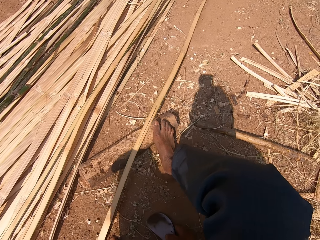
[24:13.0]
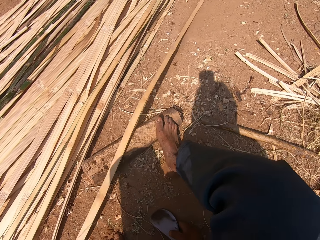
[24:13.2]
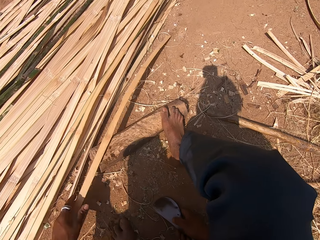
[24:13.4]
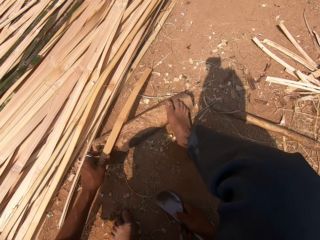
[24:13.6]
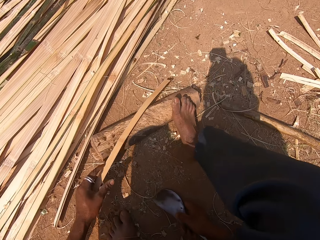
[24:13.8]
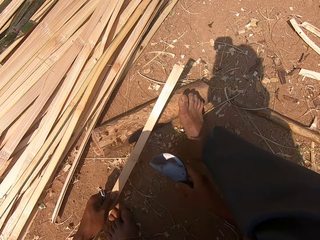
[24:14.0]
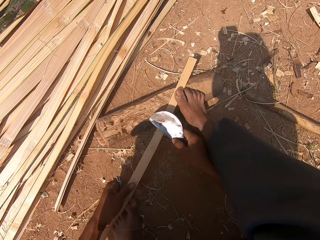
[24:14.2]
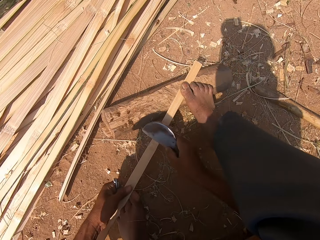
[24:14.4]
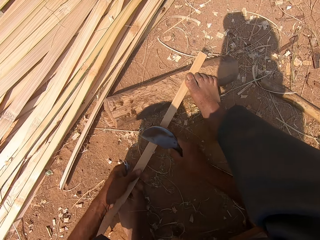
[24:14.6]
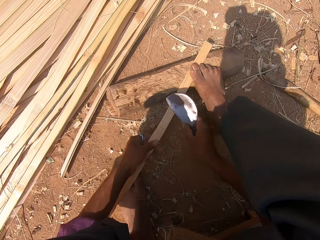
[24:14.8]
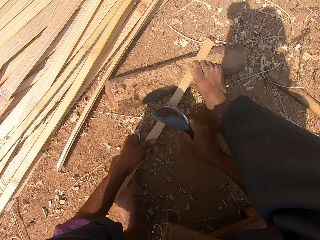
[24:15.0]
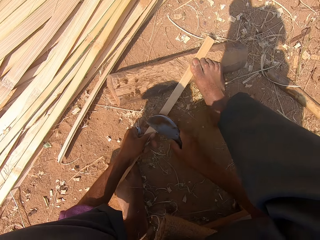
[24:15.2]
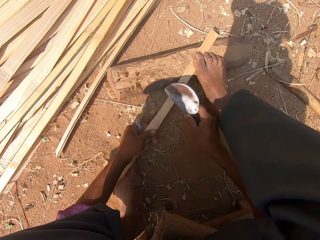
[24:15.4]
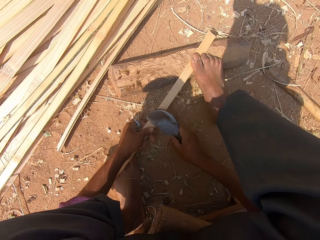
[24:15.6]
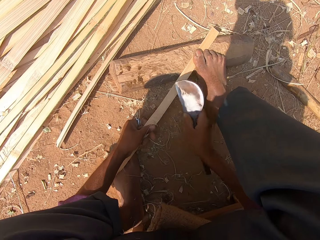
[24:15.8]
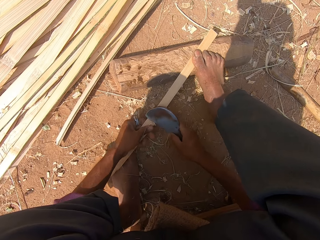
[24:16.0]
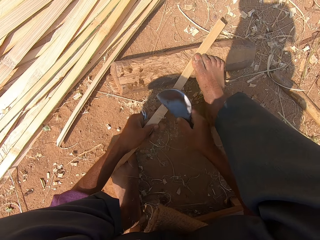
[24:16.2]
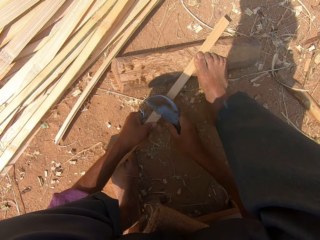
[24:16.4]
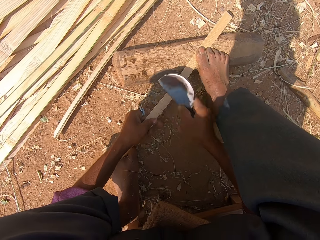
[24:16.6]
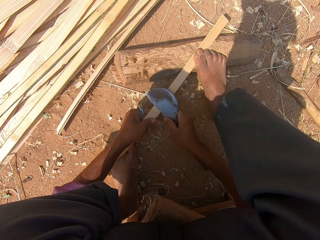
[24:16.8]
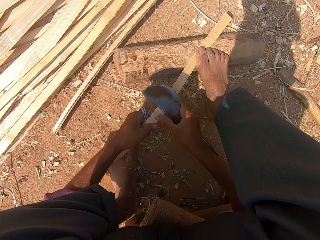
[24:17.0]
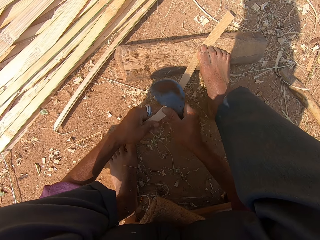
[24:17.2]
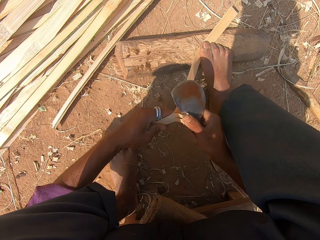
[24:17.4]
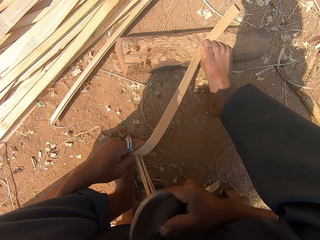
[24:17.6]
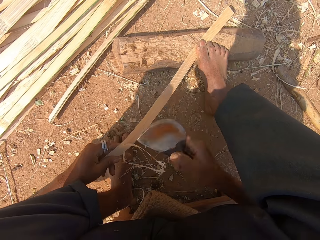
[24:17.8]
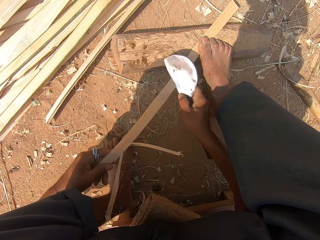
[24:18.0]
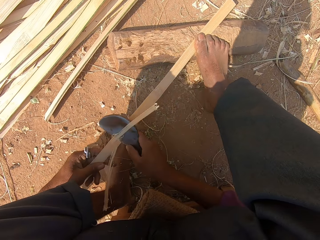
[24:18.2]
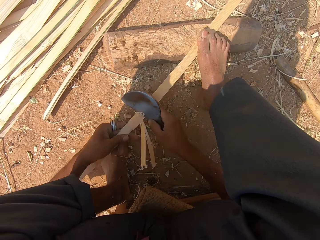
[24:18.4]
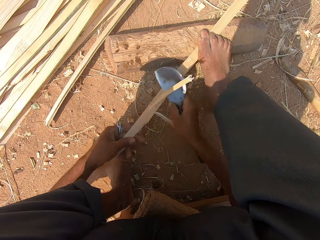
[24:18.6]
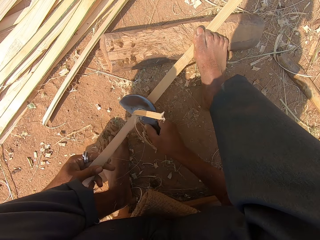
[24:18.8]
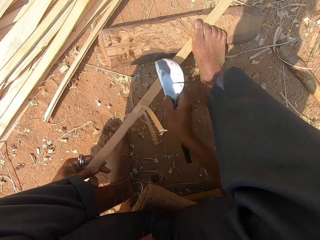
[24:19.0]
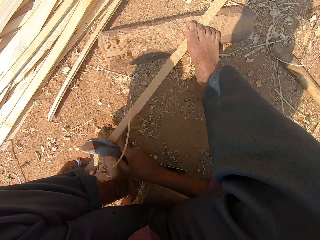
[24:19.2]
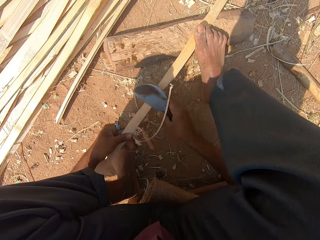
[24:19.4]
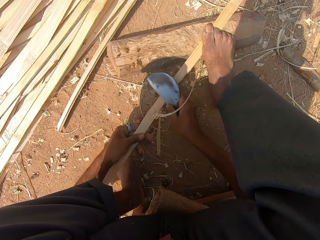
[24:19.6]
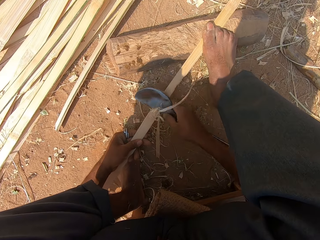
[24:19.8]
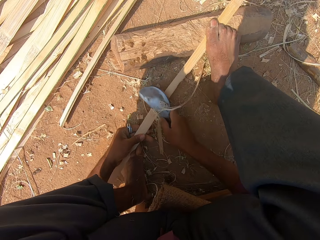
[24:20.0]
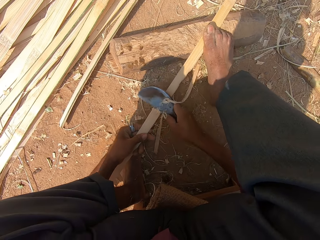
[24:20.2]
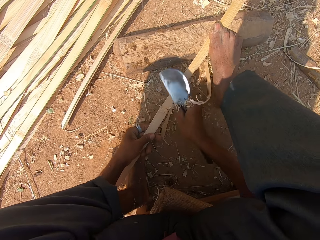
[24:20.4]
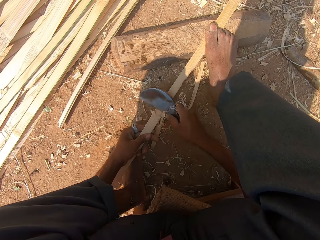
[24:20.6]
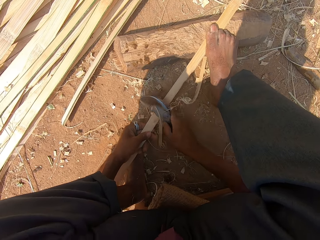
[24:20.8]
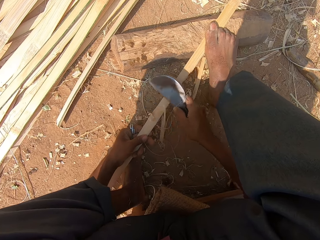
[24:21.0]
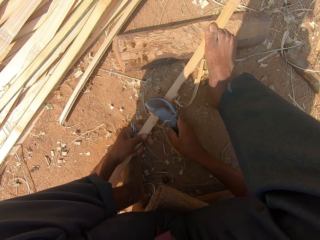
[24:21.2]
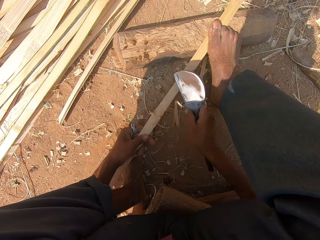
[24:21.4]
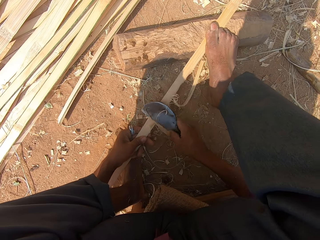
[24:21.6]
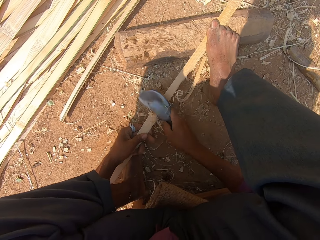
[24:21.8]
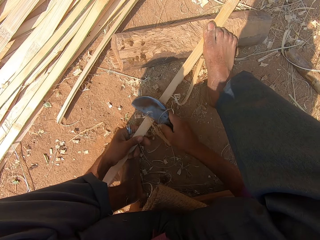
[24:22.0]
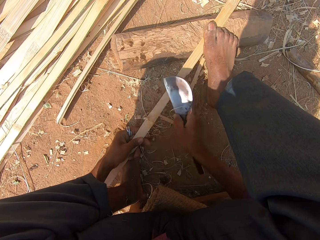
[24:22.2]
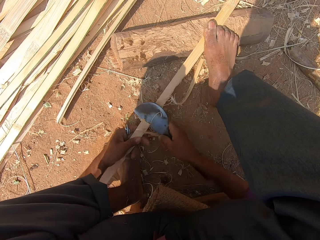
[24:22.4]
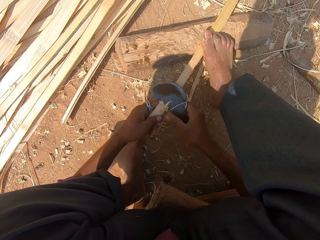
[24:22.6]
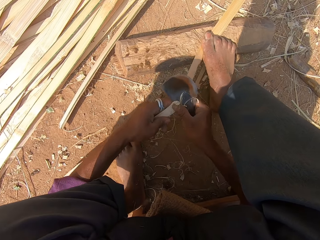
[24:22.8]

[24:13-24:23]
The camera wearer moves the piece of bamboo stick with his hands. He cuts the bamboo stick with a knife. He removes the remaining bamboo.

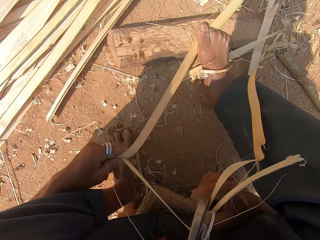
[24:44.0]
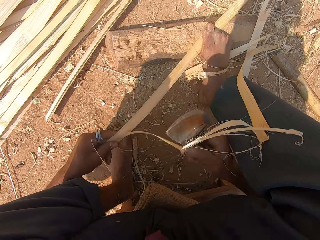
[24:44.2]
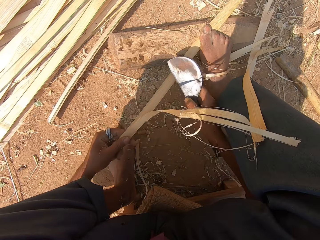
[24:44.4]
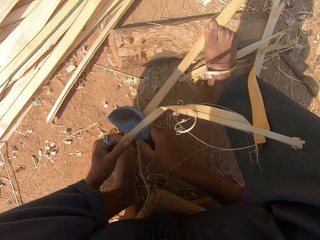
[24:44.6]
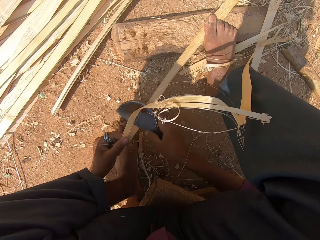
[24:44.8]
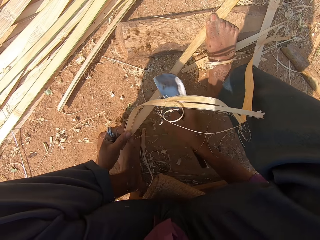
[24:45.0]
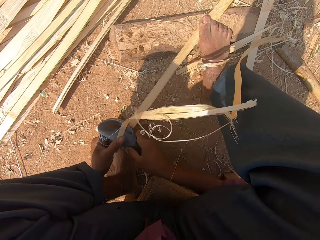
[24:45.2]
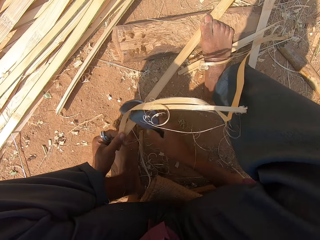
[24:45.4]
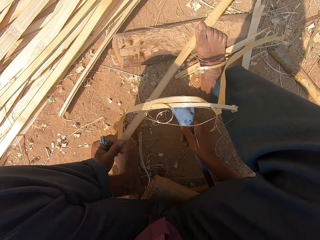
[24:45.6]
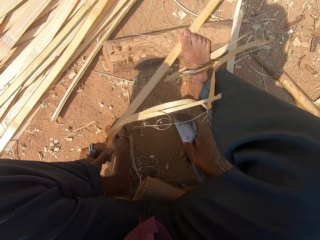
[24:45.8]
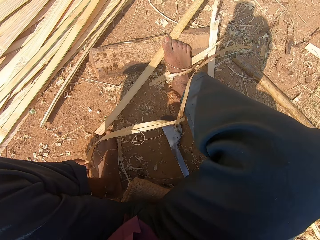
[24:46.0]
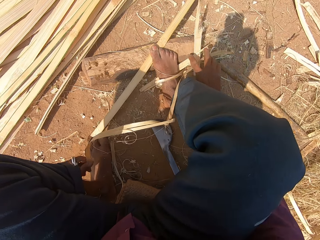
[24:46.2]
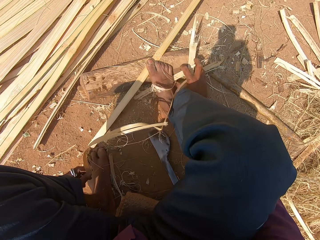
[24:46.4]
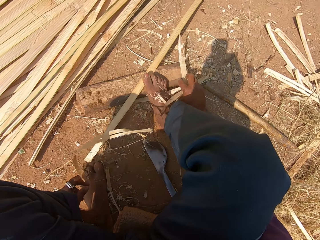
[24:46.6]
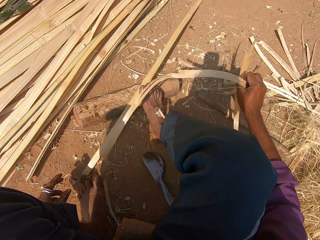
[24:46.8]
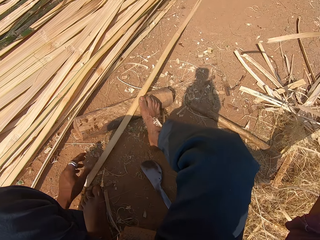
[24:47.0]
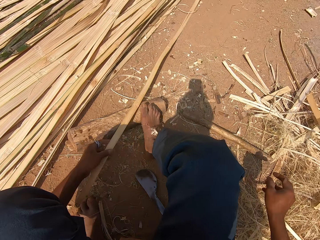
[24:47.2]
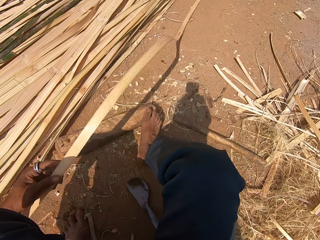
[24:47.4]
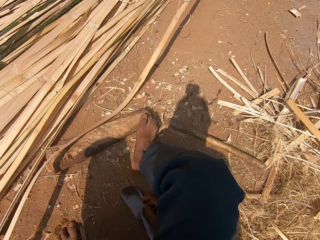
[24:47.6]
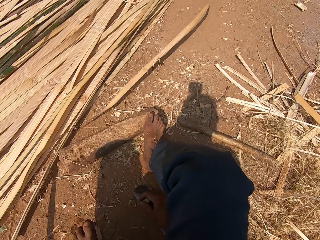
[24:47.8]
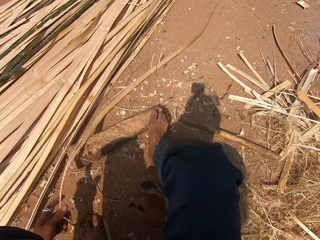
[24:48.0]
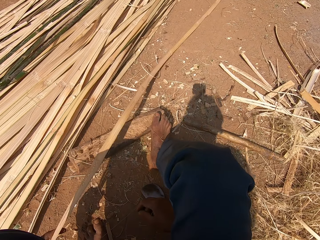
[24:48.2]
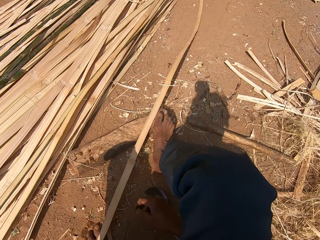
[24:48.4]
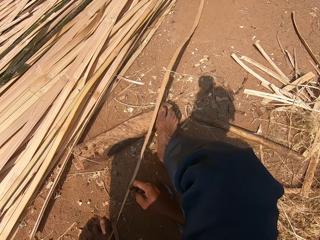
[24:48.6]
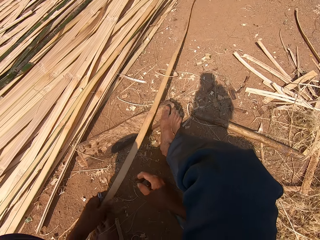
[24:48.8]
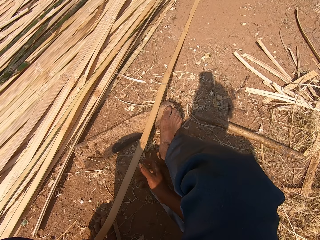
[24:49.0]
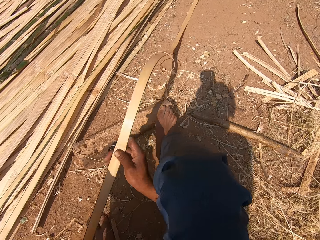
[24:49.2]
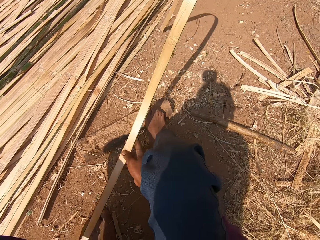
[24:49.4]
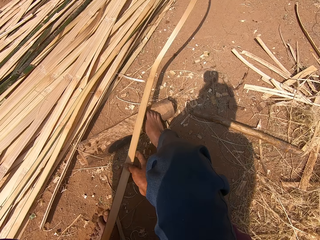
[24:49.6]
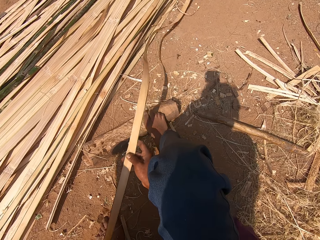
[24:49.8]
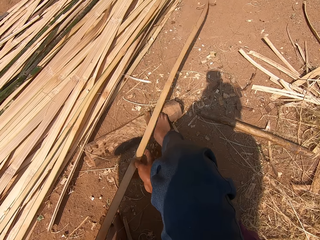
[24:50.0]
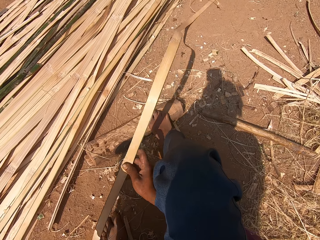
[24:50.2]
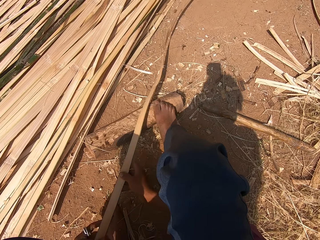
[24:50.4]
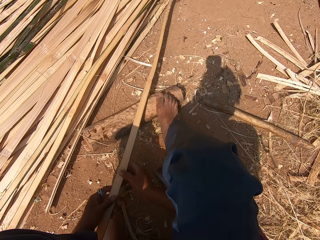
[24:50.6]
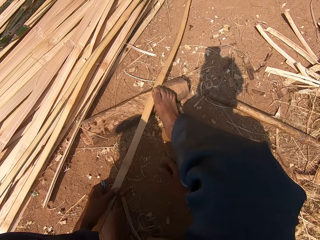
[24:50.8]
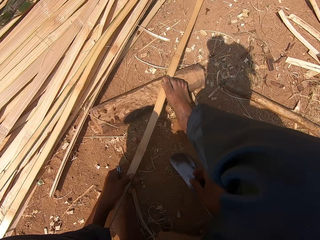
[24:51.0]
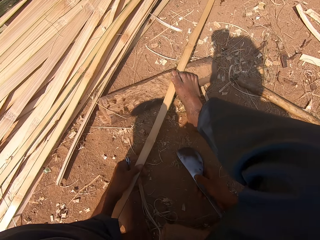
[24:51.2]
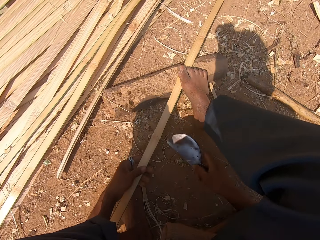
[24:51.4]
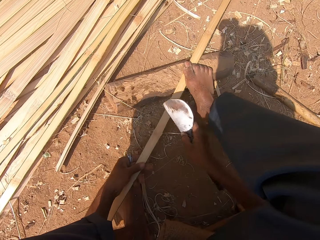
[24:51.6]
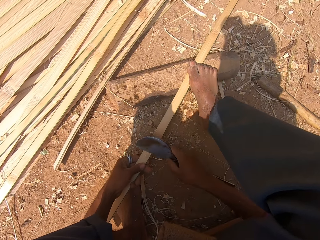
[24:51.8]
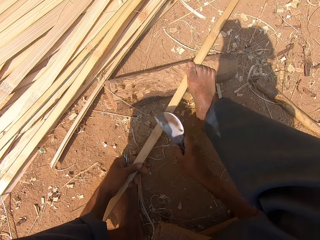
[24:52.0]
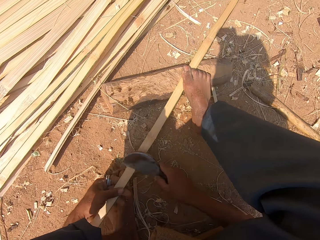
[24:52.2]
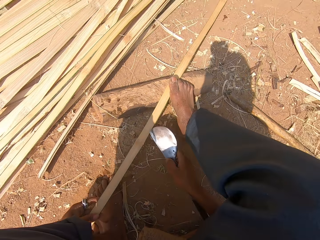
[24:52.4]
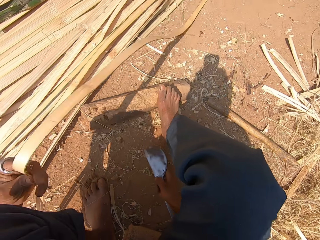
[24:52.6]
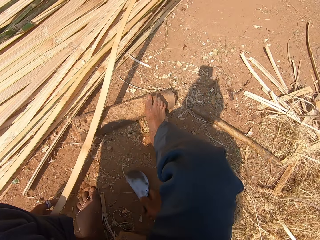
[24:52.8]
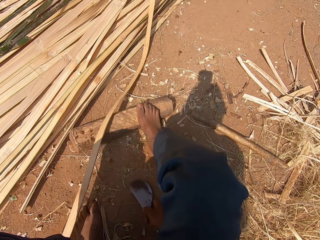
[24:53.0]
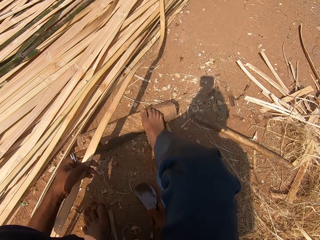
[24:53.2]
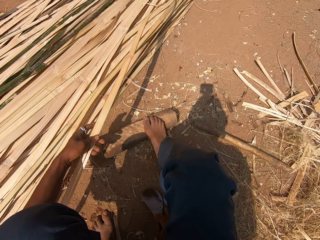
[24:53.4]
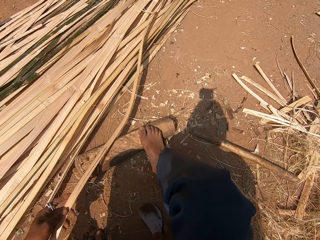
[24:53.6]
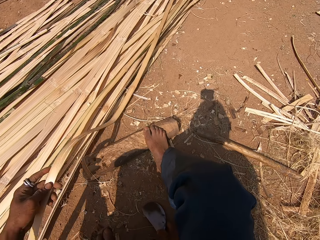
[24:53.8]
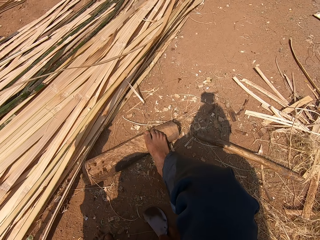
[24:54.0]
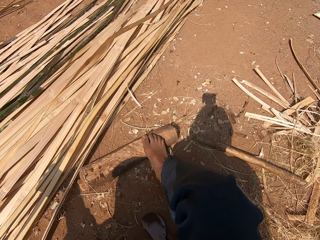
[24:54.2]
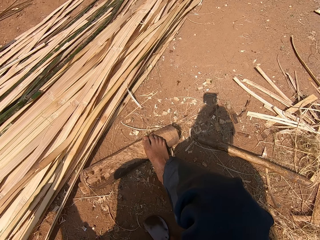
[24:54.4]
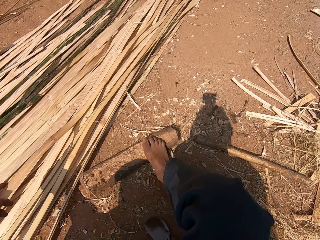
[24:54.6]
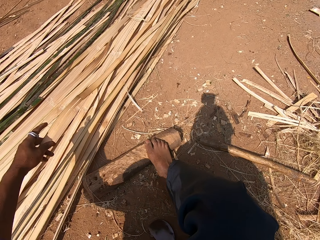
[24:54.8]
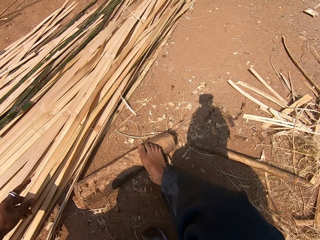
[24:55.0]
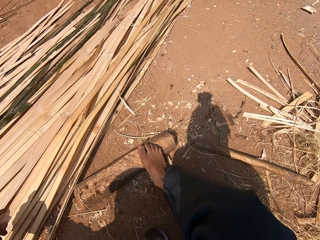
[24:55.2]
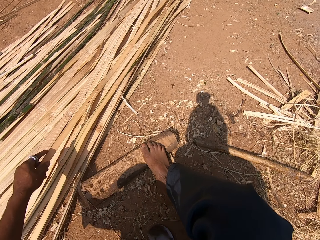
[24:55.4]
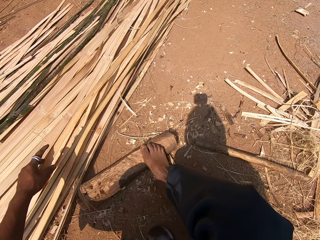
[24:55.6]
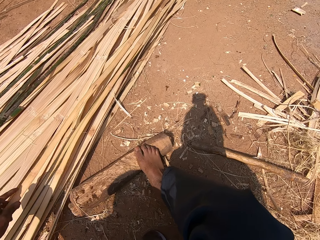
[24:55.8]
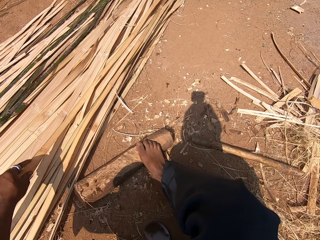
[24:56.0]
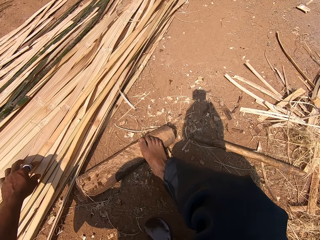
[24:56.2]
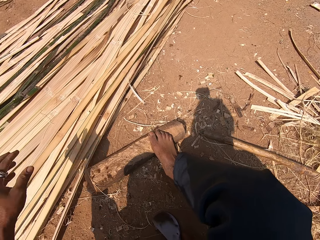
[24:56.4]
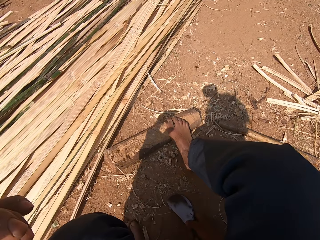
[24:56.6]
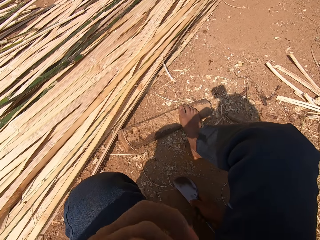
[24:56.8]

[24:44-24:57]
The camera wearer places the curved knife on the ground. He removes the piece of bamboo stick on the ground. He throws the remaining bamboo on the ground. He moves the piece of bamboo stick with his hands. He pulls the bamboo. He picks up the knife on the ground. He cuts the bamboo stick with the knife. He moves the piece of bamboo stick with his hands. He places the bamboo on the ground.
